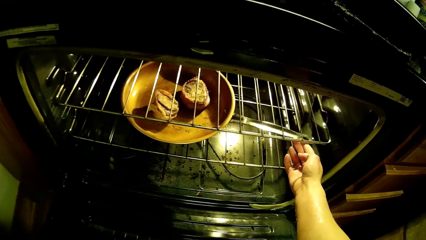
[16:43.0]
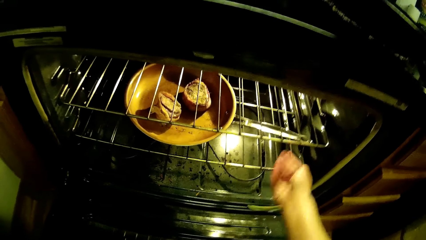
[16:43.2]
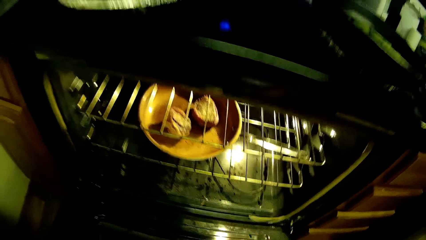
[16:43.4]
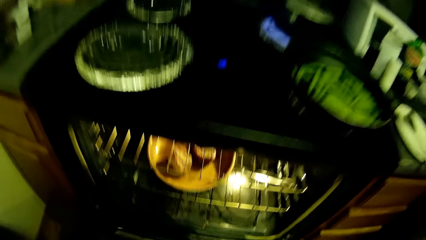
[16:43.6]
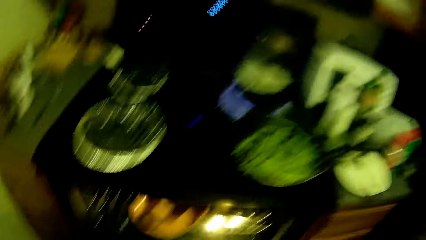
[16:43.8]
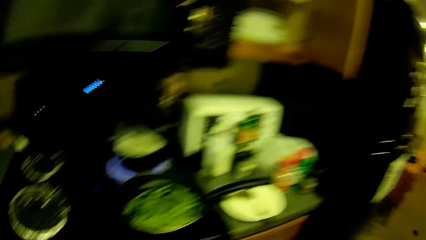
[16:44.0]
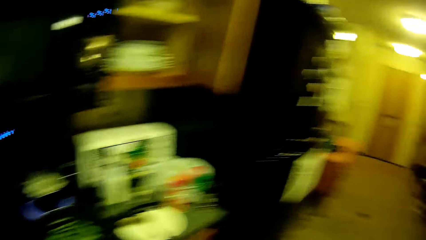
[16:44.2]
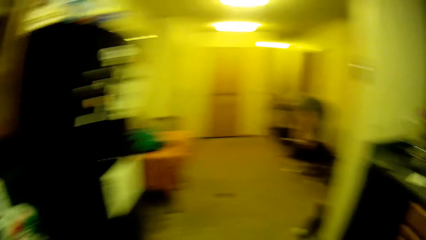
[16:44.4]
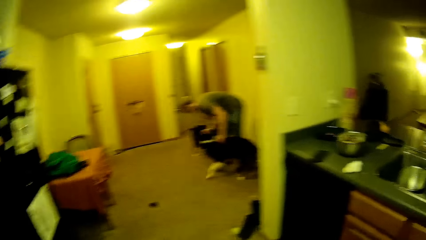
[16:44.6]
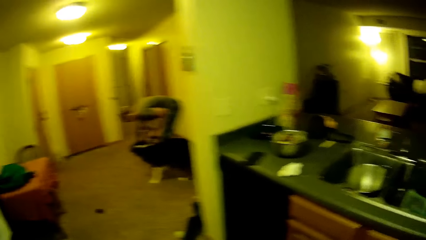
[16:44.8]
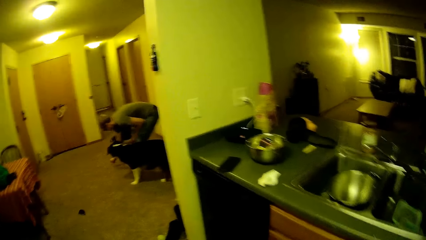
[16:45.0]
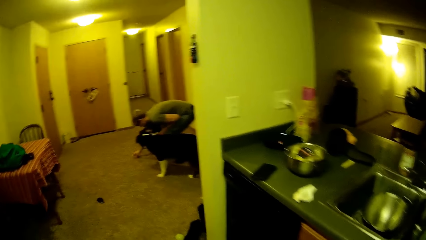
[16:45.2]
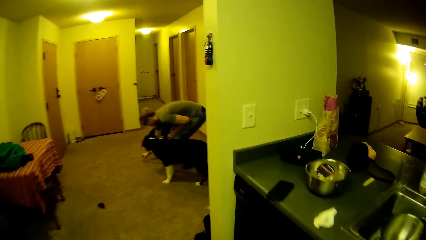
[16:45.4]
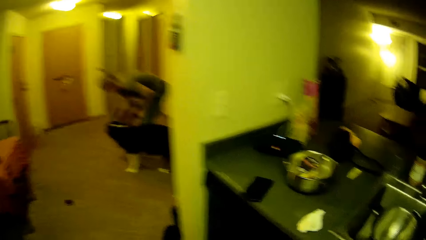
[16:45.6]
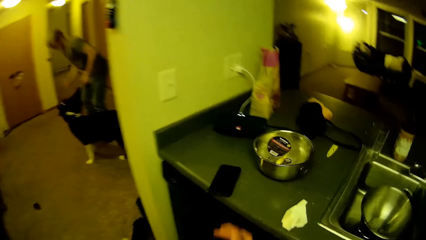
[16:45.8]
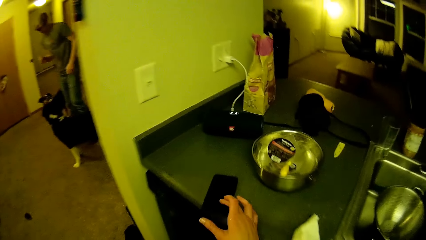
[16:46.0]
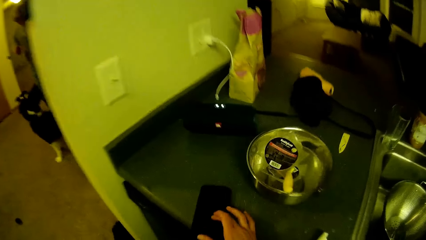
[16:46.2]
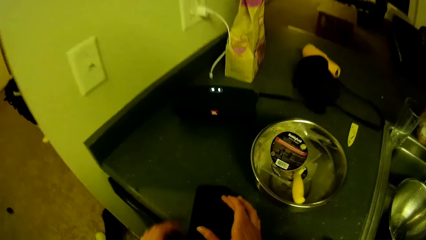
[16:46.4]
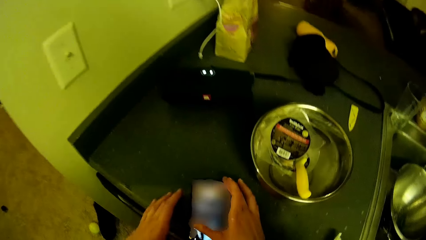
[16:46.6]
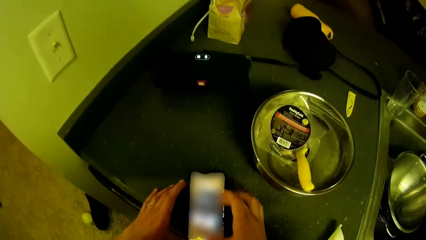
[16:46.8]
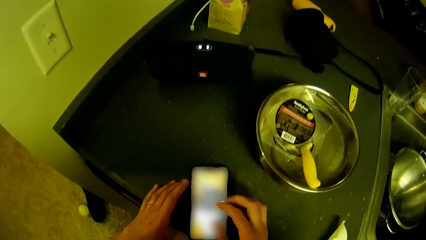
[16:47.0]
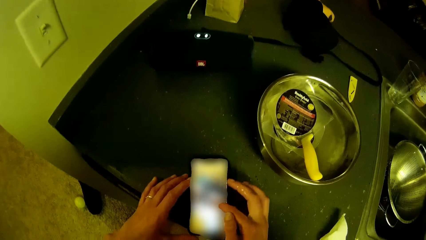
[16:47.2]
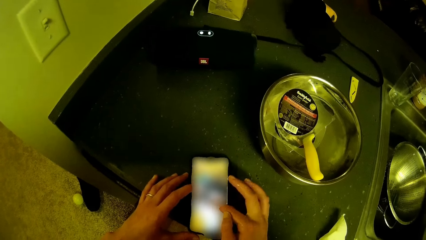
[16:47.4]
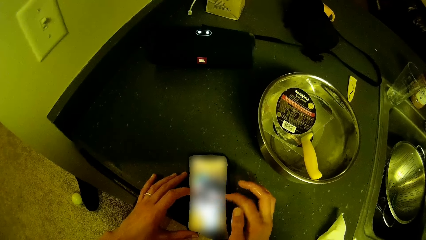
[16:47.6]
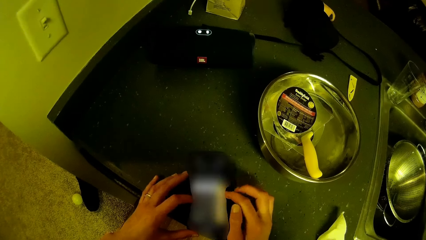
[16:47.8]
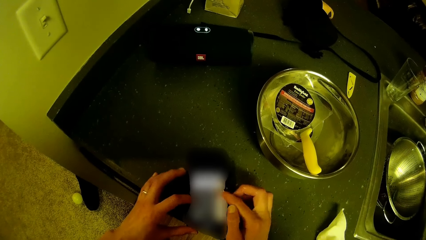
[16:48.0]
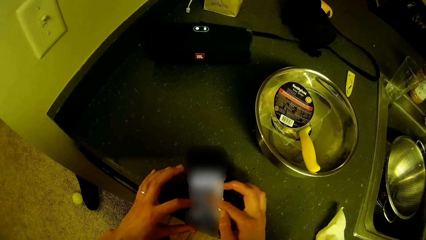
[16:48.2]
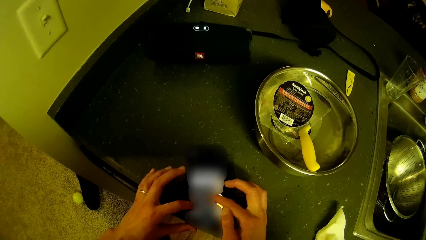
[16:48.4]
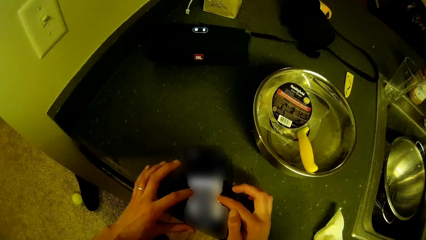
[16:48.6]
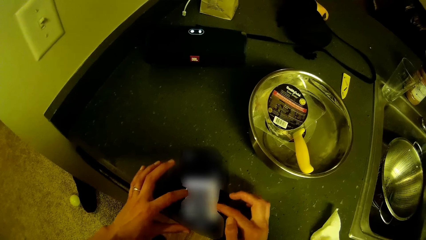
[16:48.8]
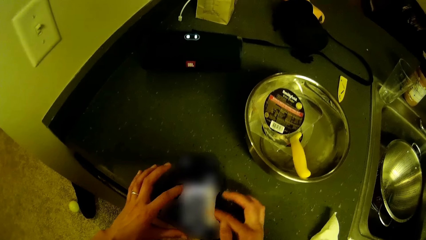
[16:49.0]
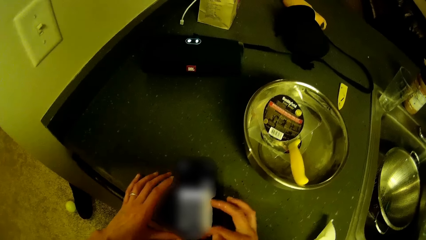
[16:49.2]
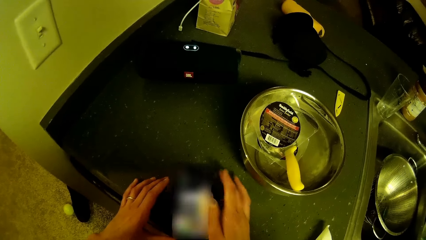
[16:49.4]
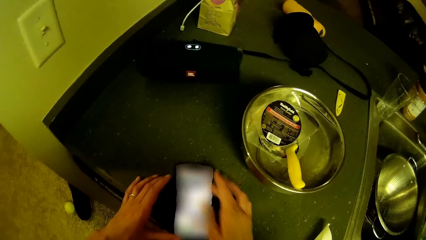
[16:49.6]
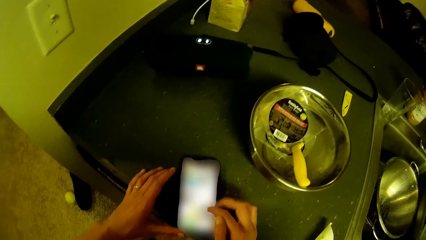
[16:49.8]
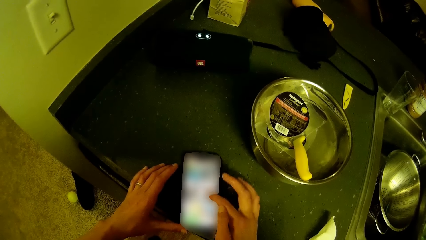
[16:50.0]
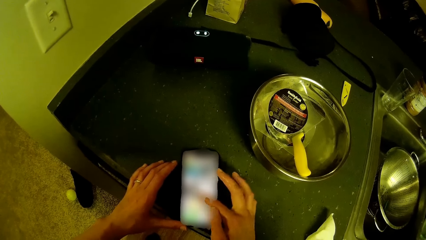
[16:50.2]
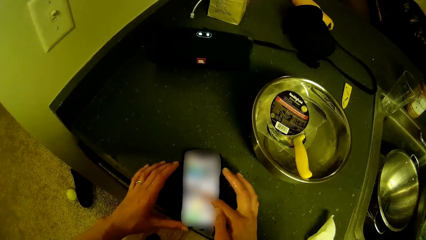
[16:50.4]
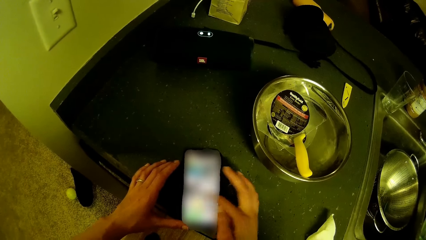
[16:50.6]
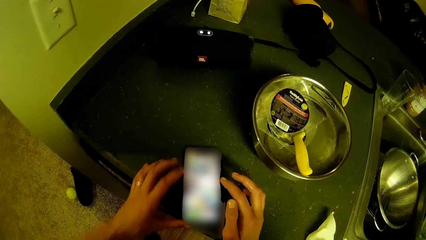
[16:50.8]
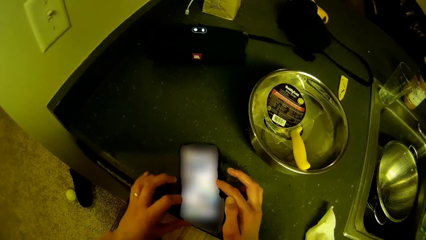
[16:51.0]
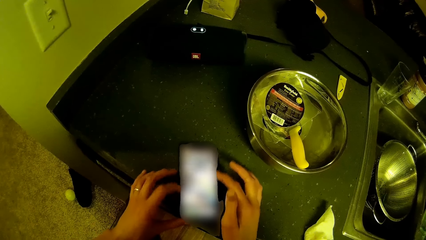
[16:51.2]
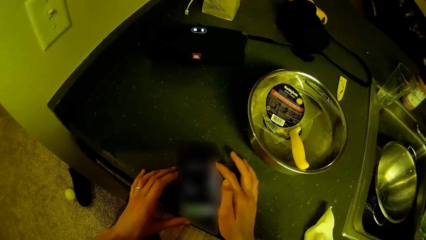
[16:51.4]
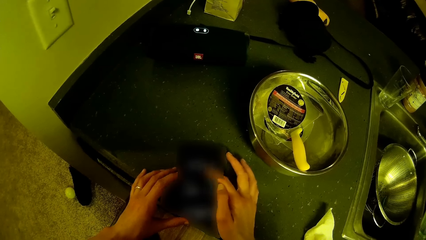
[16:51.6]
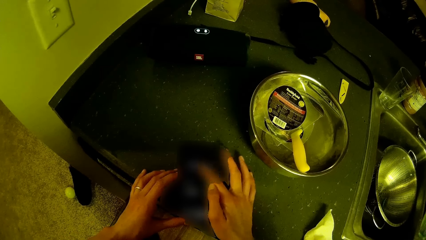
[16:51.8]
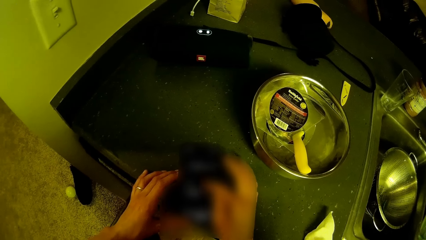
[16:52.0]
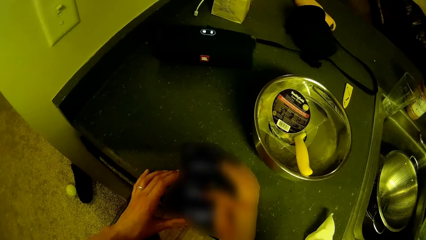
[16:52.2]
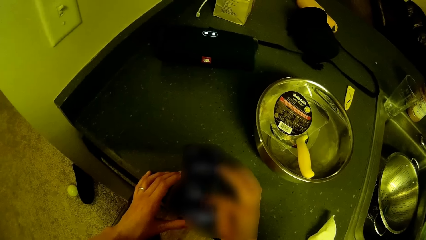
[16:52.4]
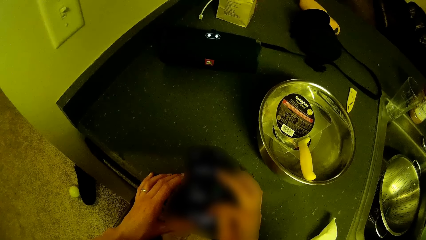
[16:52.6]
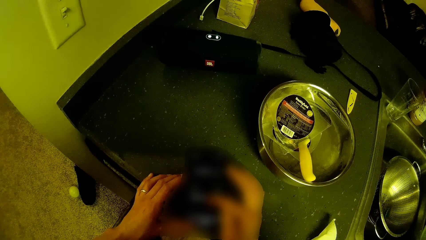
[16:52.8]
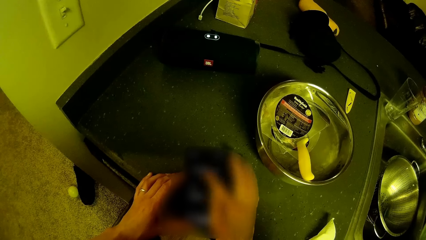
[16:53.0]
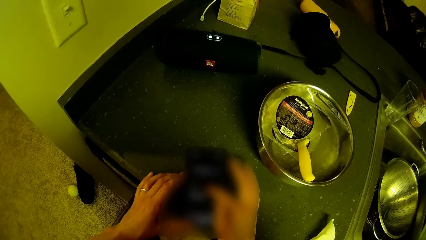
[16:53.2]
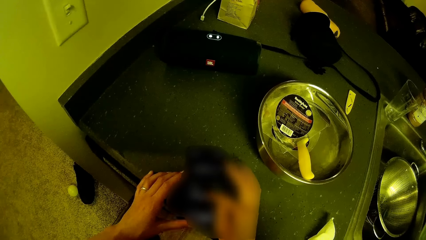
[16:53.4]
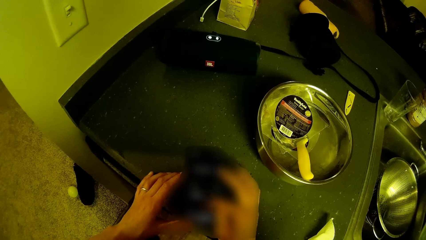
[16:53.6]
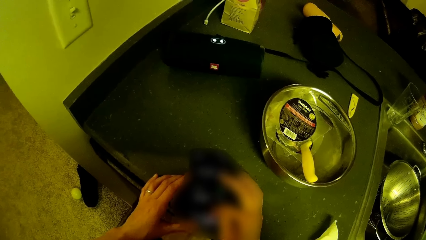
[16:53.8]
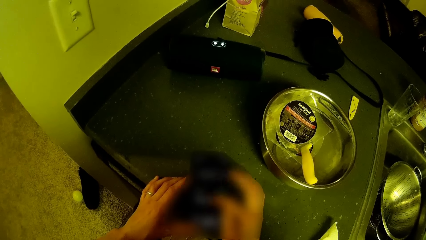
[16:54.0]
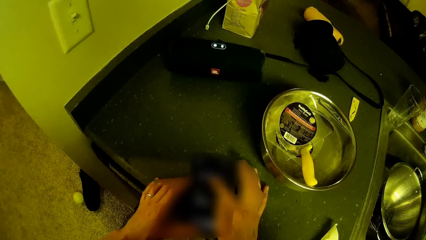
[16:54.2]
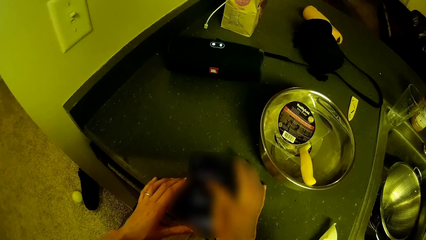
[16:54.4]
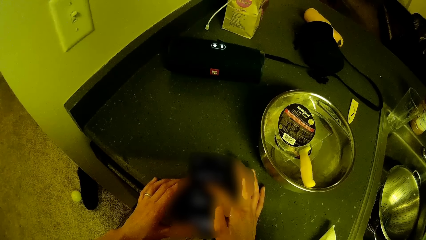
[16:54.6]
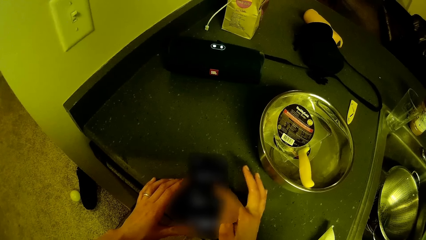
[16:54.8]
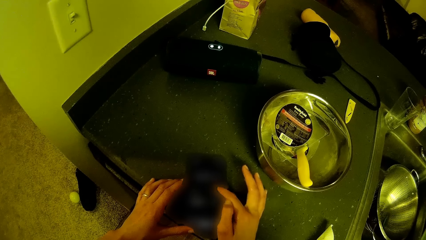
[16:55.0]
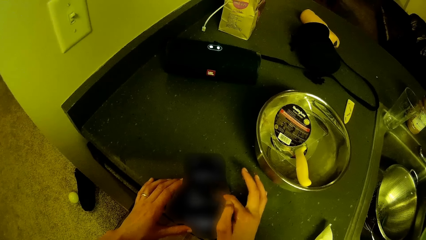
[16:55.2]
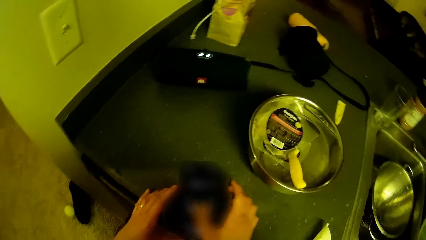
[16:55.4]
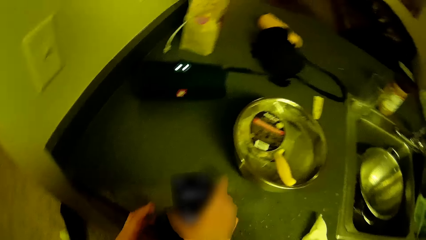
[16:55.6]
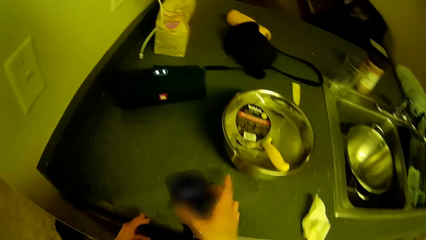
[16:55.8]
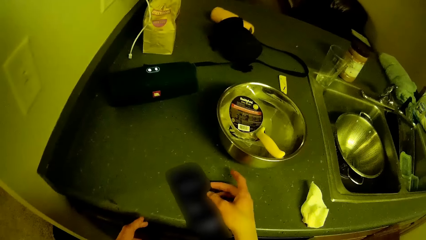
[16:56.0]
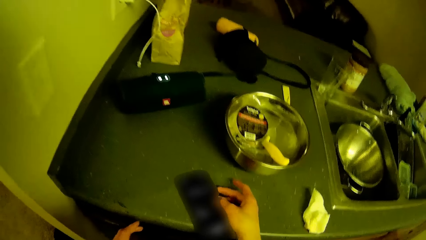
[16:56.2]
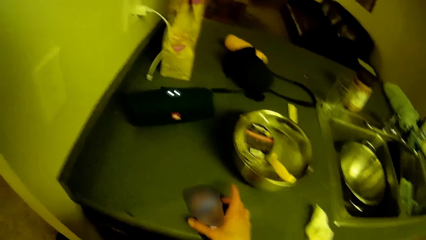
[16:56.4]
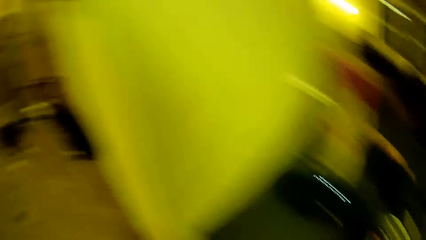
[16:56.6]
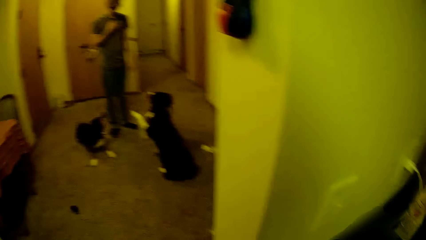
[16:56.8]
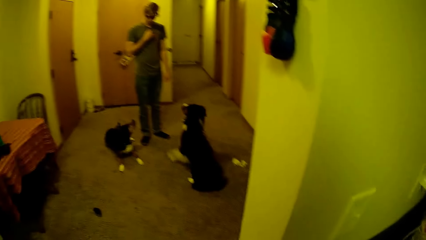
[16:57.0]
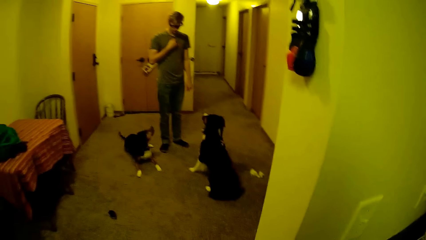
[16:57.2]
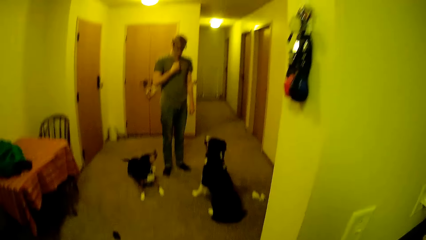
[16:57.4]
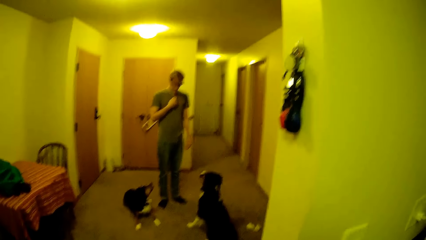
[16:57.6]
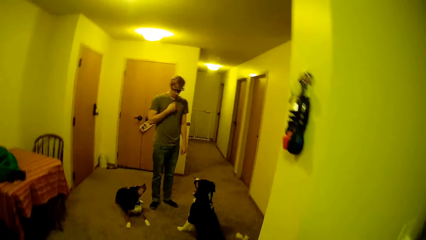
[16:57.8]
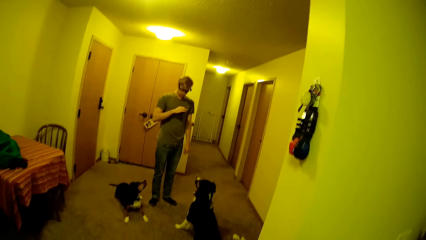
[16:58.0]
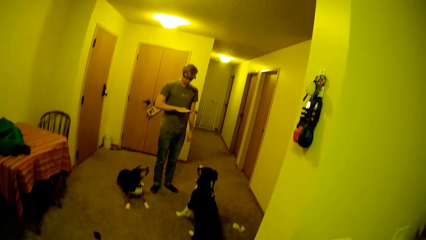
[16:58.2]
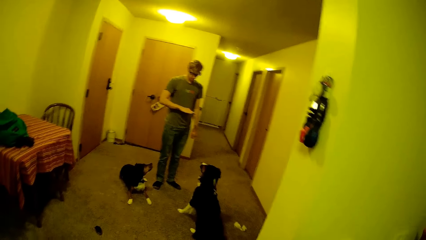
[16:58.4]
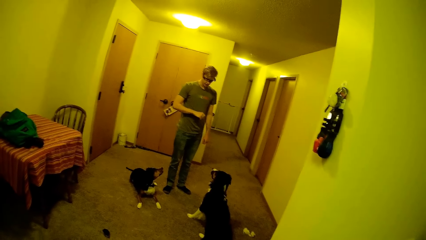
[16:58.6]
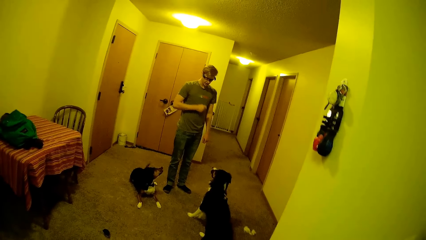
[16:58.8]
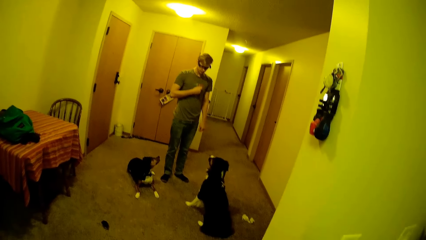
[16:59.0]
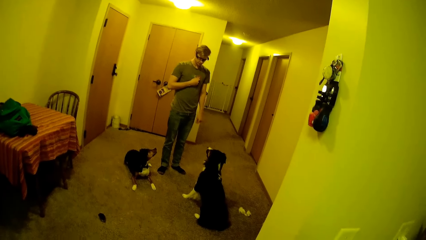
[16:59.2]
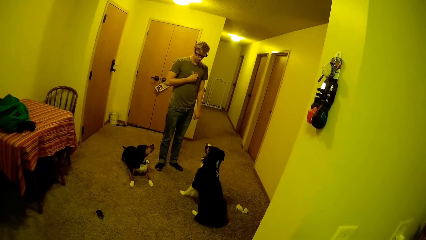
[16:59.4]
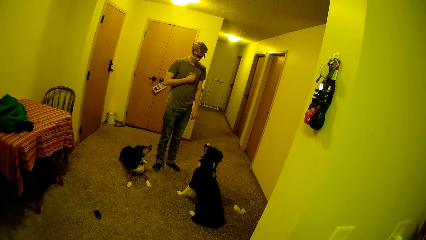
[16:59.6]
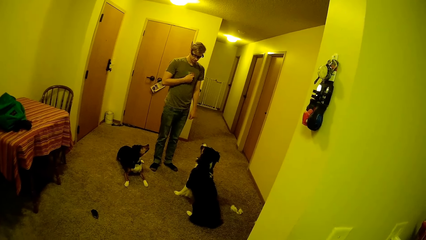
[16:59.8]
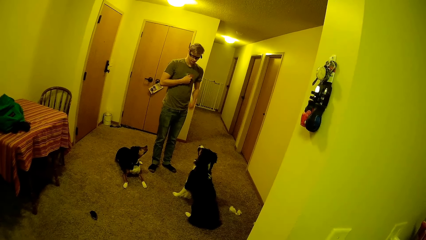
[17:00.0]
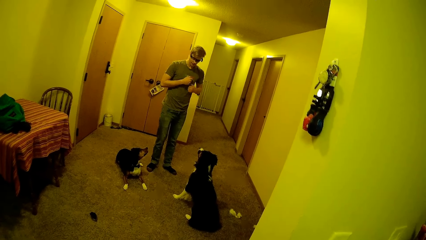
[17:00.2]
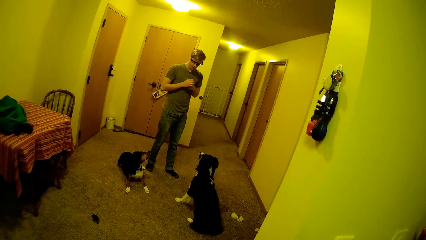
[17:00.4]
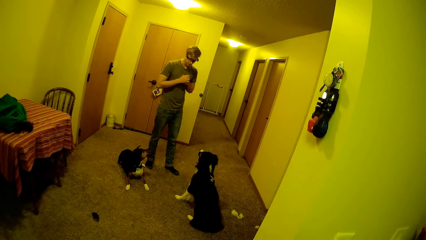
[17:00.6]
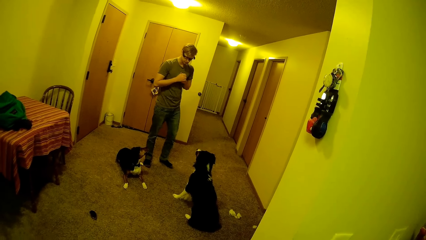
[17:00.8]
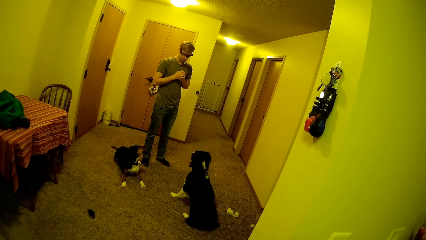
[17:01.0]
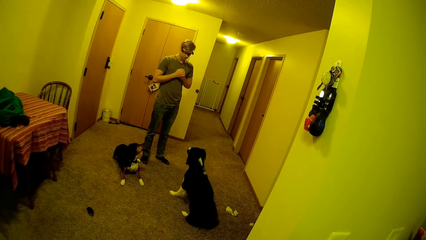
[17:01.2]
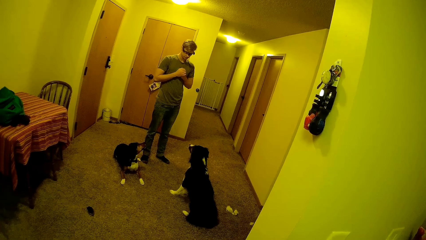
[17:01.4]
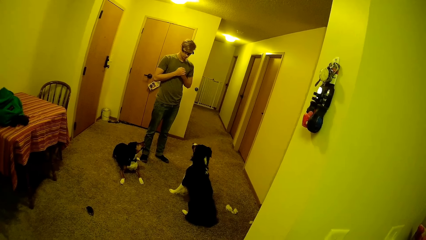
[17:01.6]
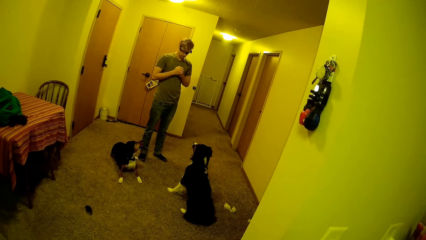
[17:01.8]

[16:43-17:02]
The camera wearer walks in the kitchen. A man plays with a dog. The camera wearer operates his phone. He holds the phone and chats on the phone. He looks at the man. The man trains the dog and another dog.
